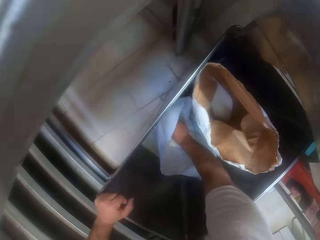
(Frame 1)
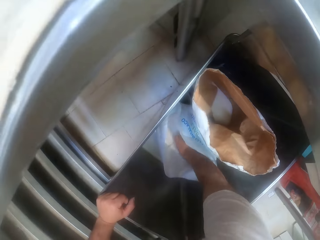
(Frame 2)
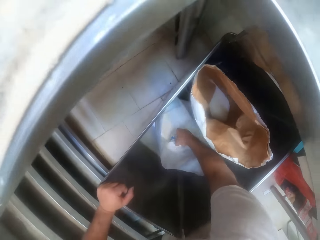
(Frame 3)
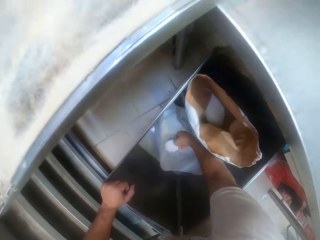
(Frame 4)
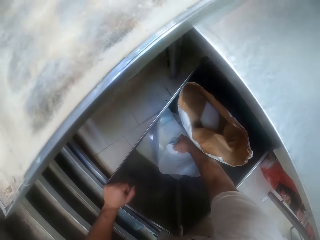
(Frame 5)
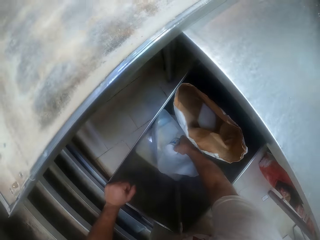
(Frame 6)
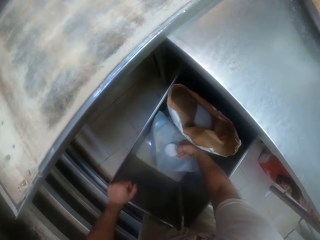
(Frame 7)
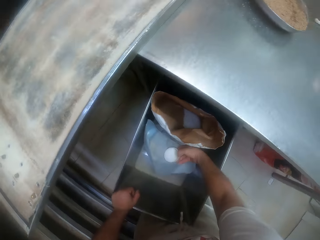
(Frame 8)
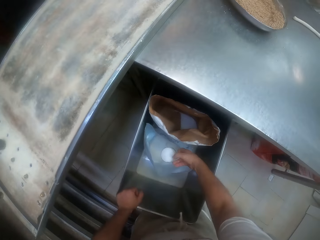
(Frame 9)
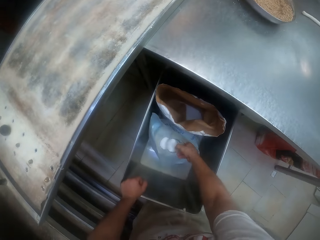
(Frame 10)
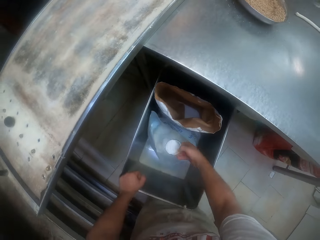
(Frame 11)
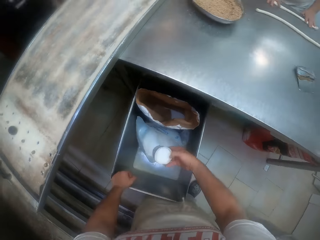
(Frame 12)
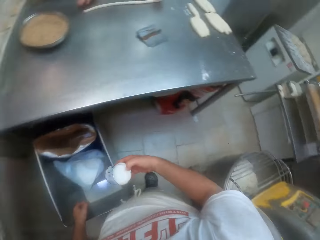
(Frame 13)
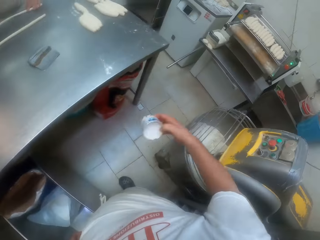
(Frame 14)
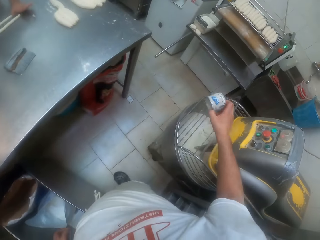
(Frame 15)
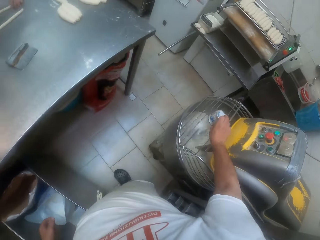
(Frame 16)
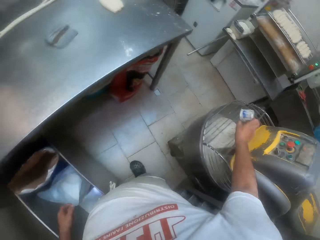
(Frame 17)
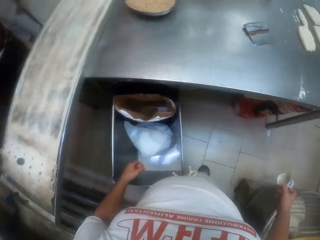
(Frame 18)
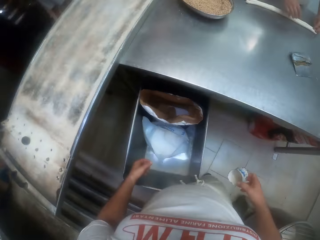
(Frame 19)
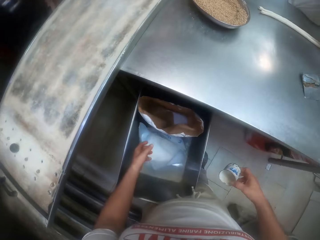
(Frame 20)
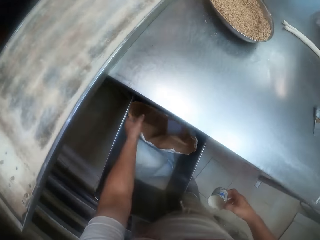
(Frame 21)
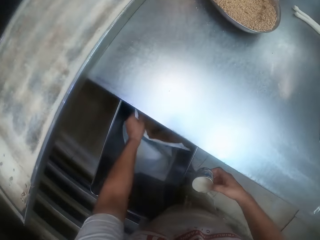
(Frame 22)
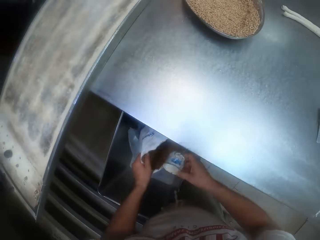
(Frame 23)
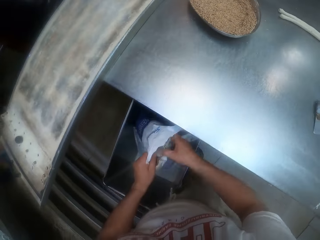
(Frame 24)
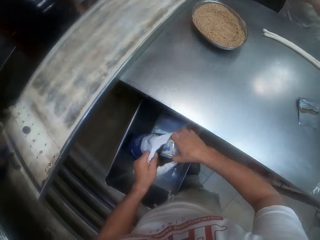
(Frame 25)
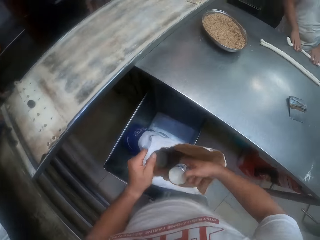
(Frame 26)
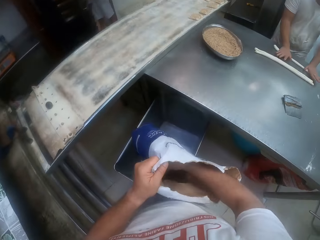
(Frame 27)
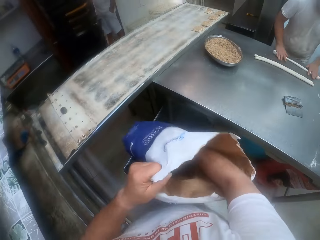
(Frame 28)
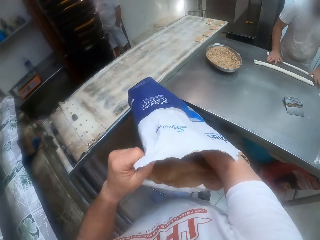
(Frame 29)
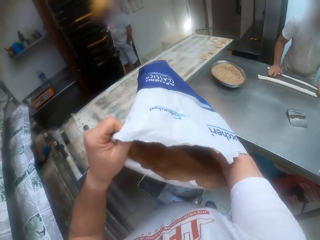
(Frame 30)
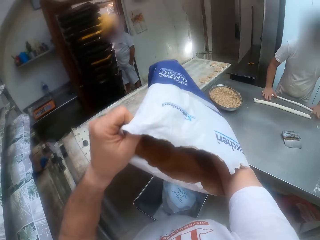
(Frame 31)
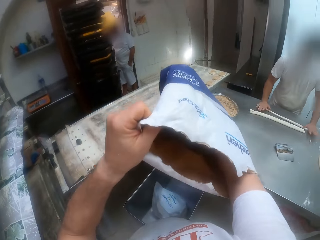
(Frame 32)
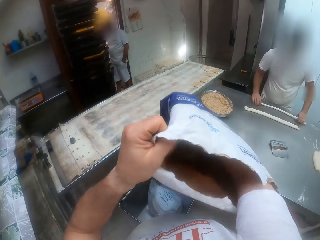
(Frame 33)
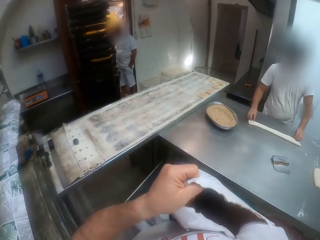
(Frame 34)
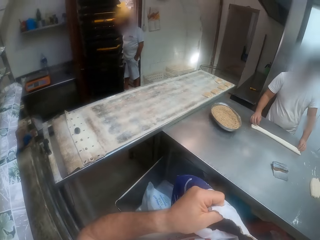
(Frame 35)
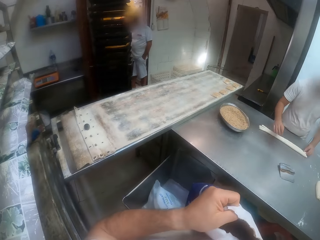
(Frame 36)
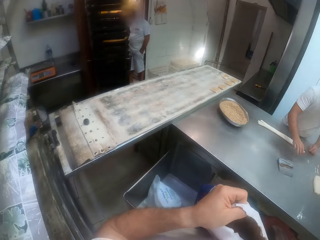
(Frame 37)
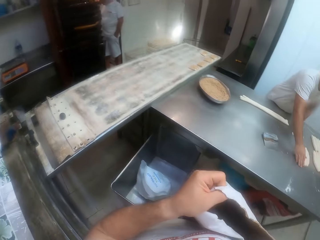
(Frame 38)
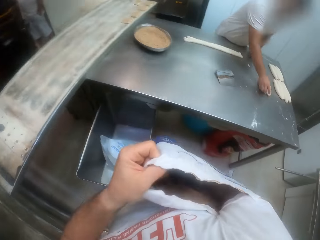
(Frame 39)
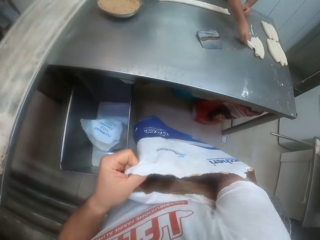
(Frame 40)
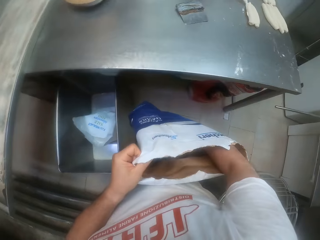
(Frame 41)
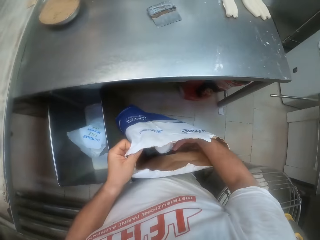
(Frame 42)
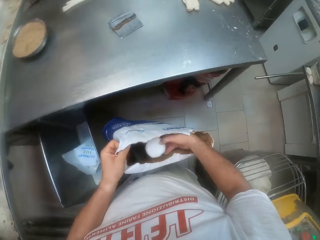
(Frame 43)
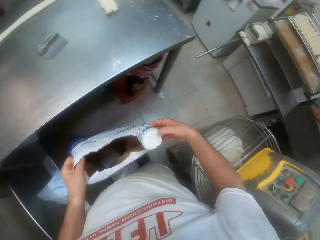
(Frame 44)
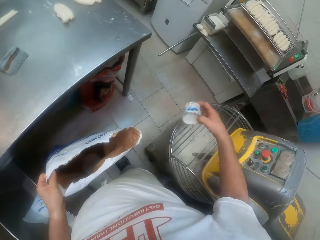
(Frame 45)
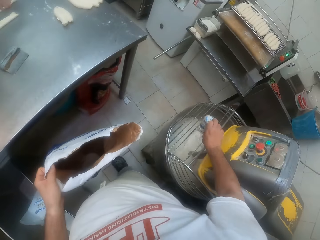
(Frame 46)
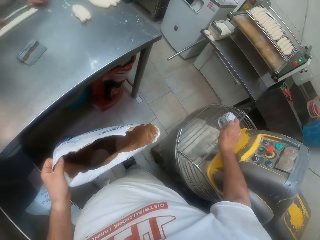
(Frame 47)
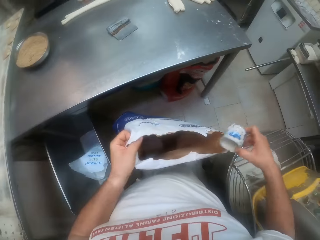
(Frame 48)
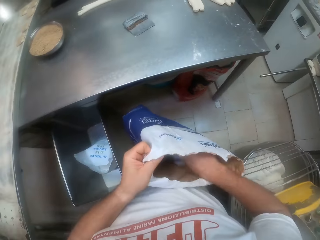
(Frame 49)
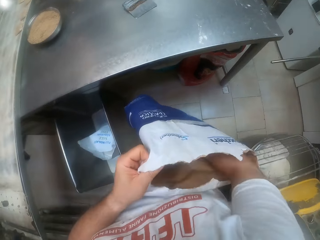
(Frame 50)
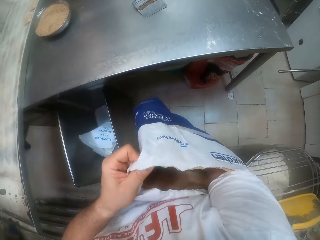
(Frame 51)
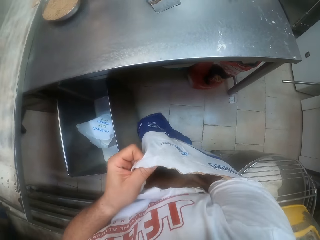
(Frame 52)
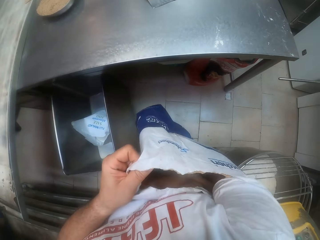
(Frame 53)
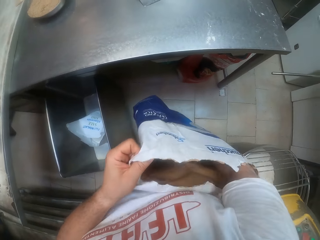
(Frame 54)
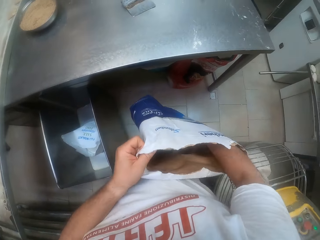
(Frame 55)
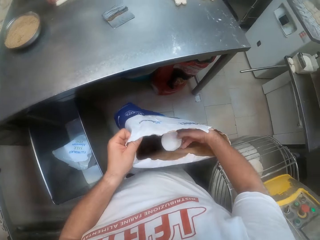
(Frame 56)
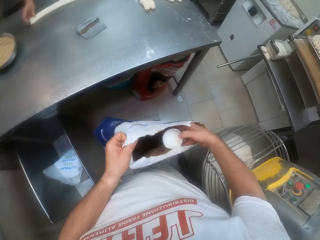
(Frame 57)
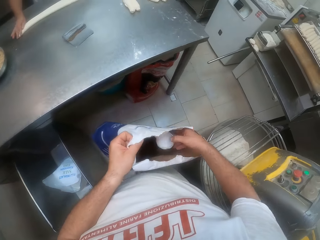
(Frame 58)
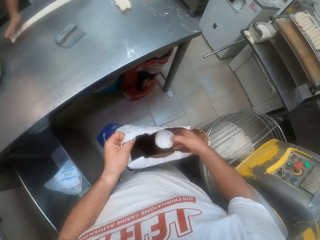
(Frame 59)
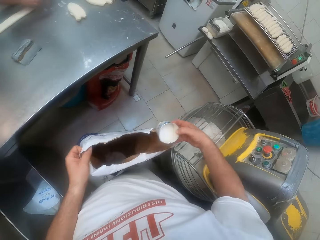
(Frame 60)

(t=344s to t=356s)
The camera wearer picks up the can. He scoops flour from the paper. He pours the baking powder into the dough mixer with his right hand. He picks up a bag of sugar, or the paper, from the container with his left hand. He lifts the paper. He scoops sugar from the bag of sugar in his left hand with the cup in his right hand. He pours the sugar into the dough mixer with his right hand. He scoops sugar from the bag of sugar in his left hand with the cup in his right hand.

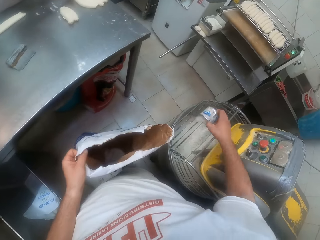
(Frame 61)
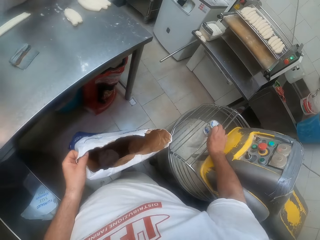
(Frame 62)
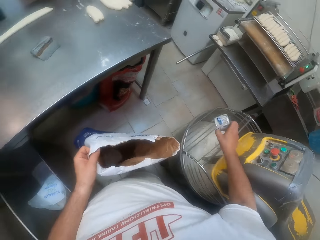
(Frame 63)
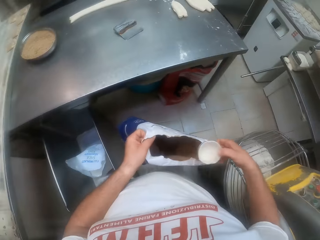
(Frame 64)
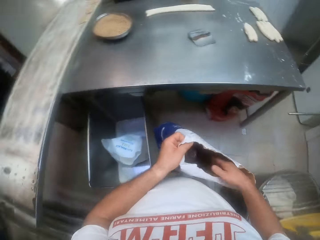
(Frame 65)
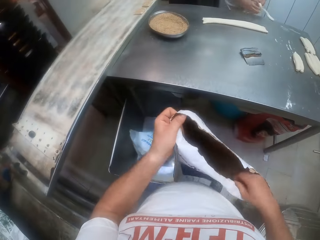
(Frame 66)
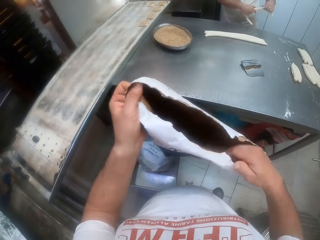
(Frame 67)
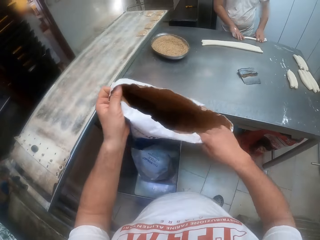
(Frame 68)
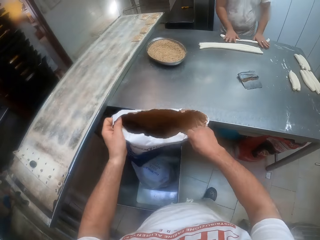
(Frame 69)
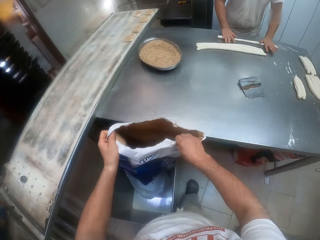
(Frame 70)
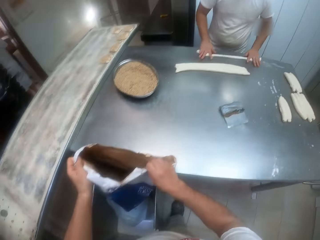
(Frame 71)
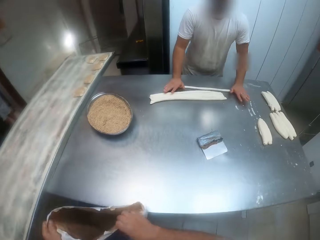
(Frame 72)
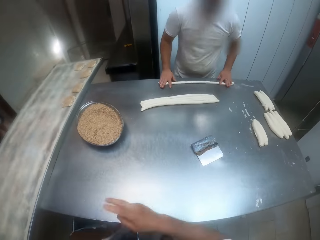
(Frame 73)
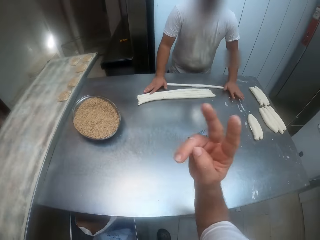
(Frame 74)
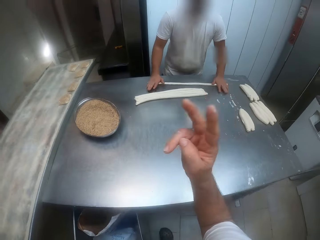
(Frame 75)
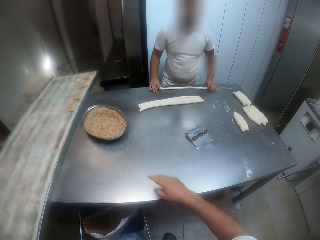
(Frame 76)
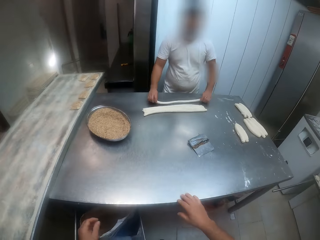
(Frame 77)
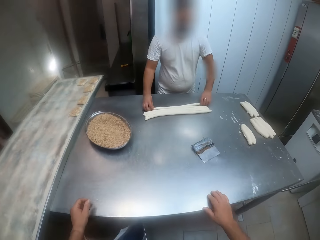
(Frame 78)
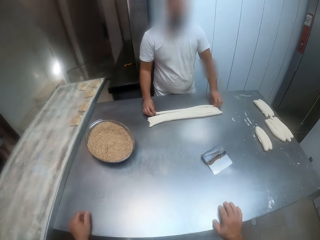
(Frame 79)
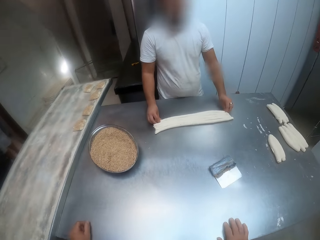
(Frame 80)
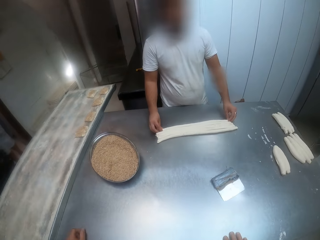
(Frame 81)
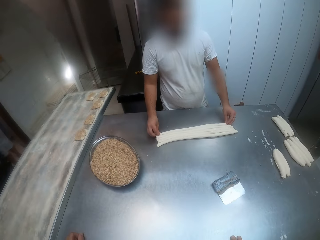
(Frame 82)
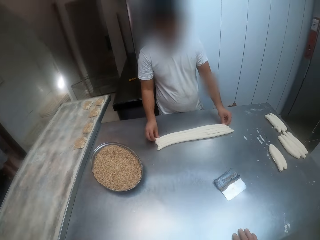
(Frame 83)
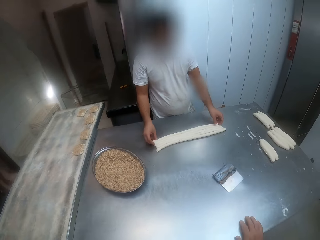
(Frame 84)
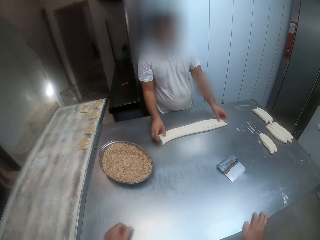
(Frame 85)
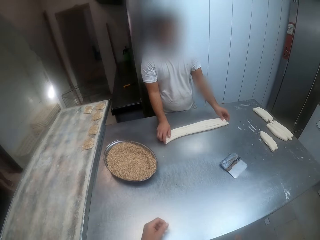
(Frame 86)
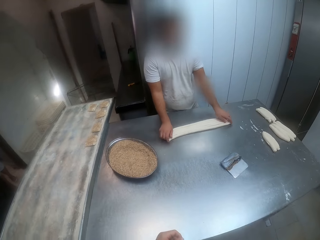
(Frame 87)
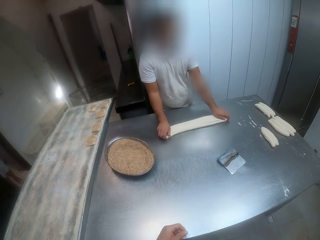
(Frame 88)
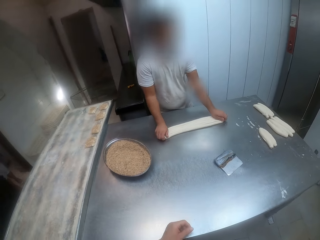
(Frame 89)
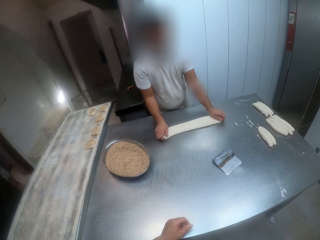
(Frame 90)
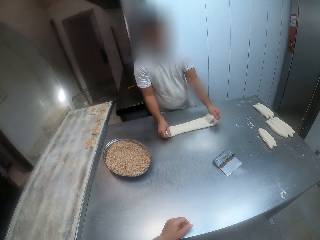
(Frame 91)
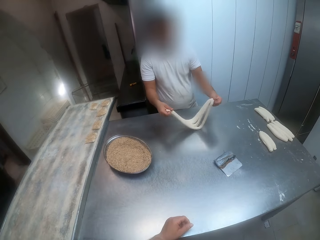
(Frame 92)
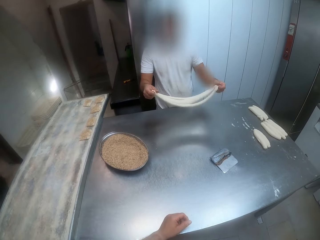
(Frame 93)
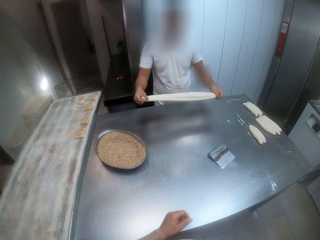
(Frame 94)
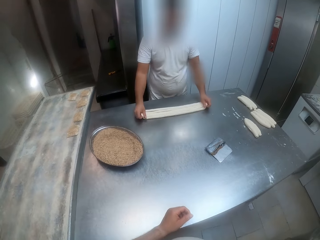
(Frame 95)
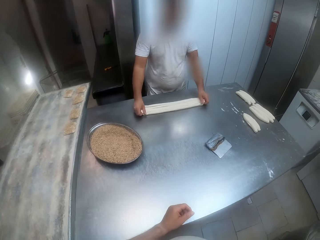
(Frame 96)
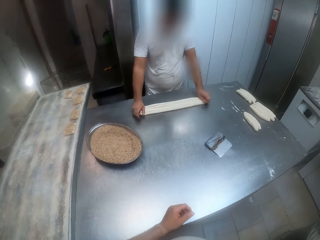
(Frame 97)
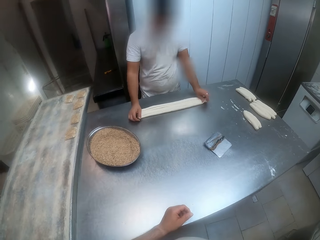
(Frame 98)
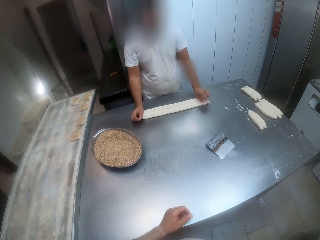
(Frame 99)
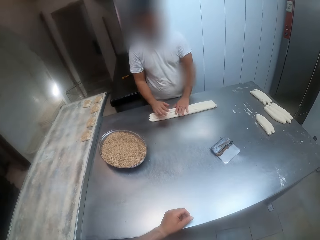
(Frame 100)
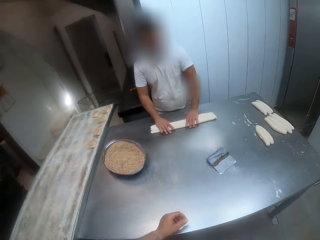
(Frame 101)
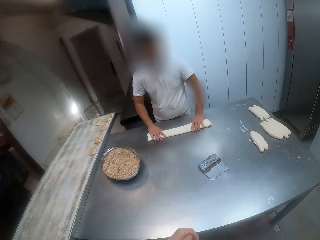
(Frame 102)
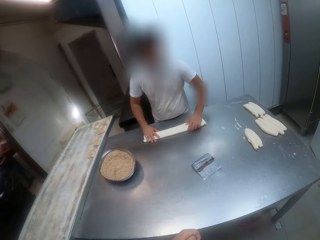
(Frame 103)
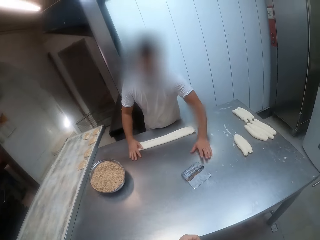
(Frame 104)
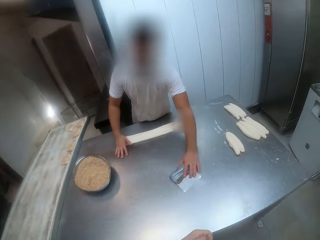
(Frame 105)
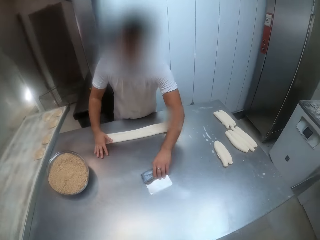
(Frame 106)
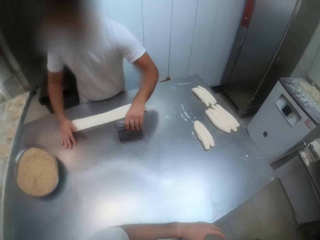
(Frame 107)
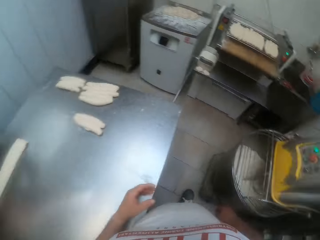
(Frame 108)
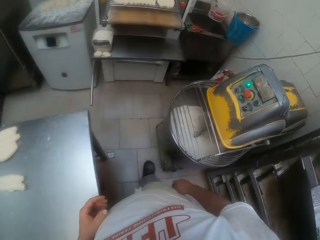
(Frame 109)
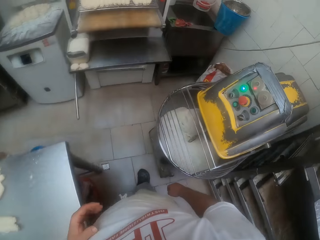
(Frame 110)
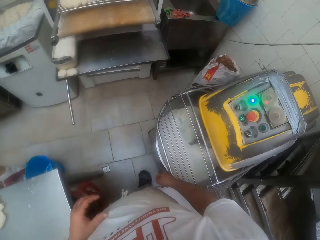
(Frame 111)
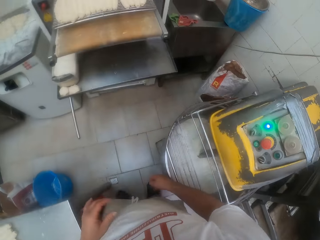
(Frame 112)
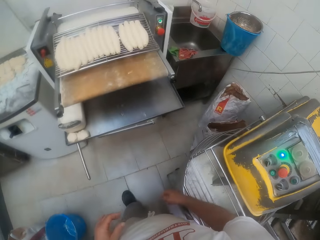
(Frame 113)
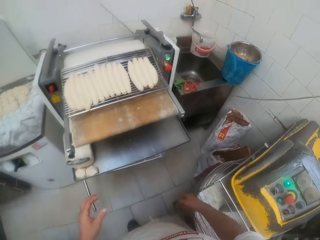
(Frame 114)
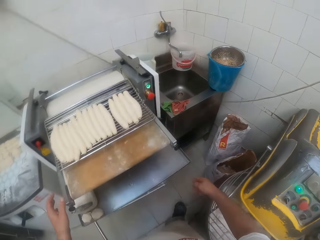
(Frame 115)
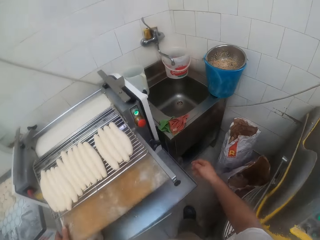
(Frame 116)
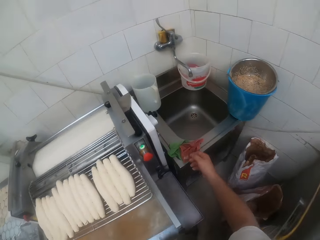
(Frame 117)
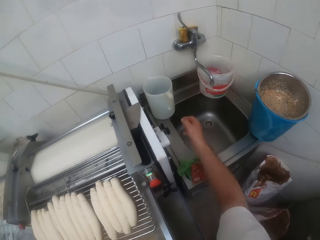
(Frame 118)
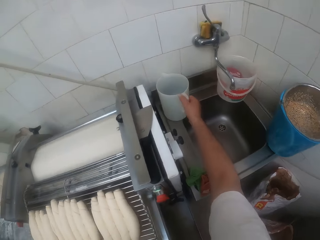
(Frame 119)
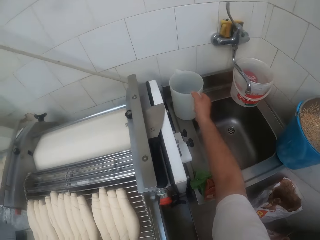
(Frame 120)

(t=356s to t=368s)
The camera wearer pours the sugar into the dough mixer with his right hand. He puts the cup into the bag of sugar in his left hand with his right hand. He puts the bag of sugar in the container with both hands. He places both hands on the rolling table. He gestures out with his hand. He places his left hand on the rolling table. A man holds the dough. The man picks up the cutter. The camera wearer moves around the room.
